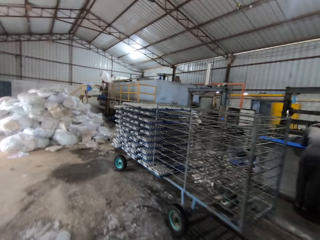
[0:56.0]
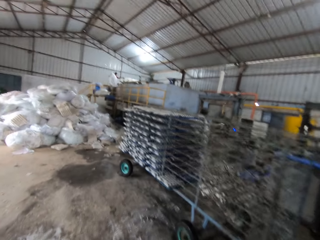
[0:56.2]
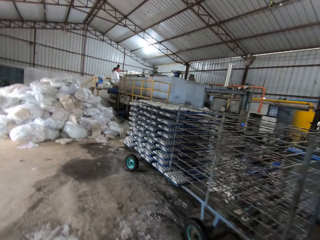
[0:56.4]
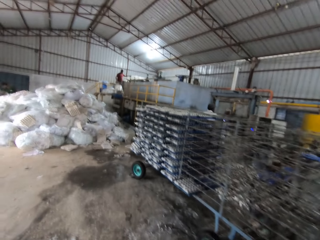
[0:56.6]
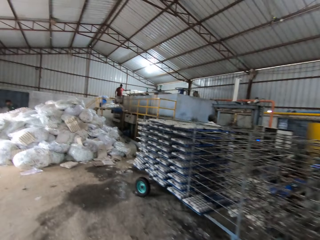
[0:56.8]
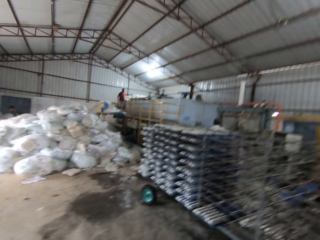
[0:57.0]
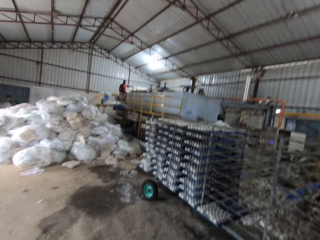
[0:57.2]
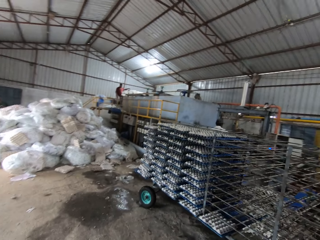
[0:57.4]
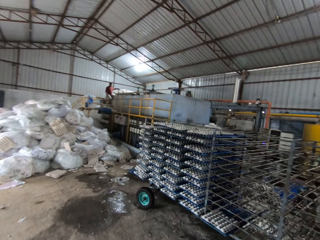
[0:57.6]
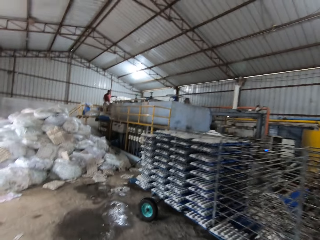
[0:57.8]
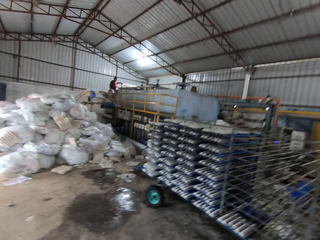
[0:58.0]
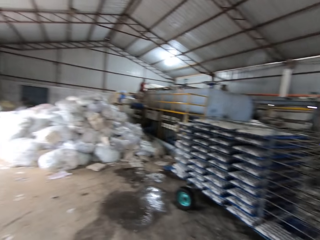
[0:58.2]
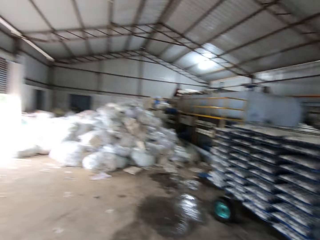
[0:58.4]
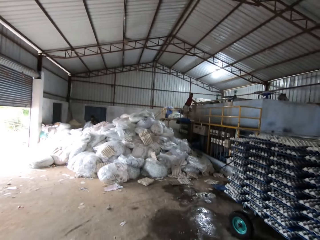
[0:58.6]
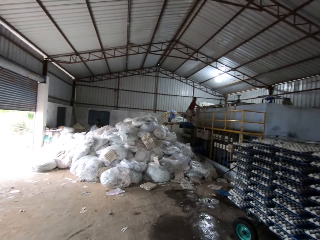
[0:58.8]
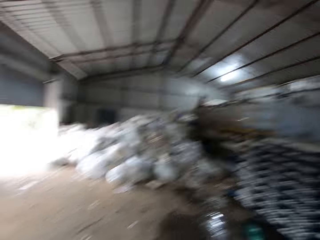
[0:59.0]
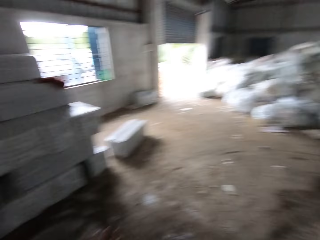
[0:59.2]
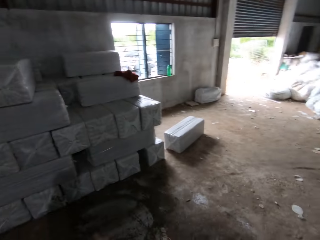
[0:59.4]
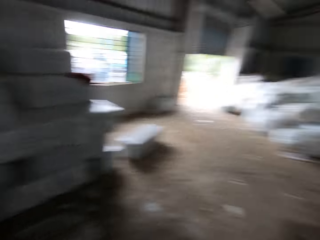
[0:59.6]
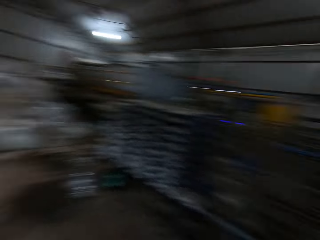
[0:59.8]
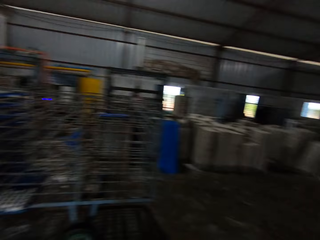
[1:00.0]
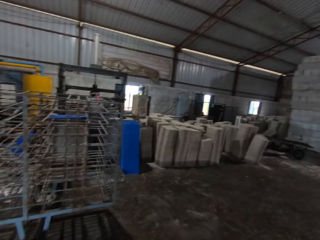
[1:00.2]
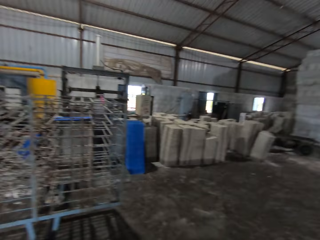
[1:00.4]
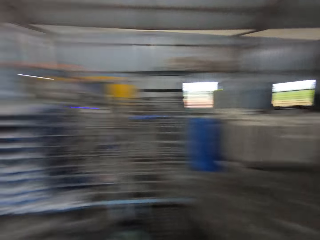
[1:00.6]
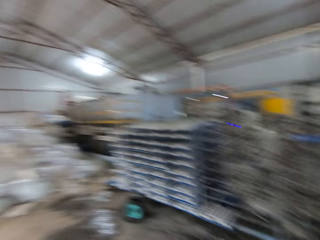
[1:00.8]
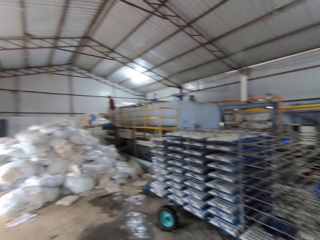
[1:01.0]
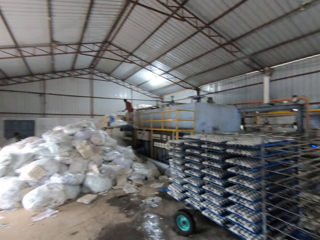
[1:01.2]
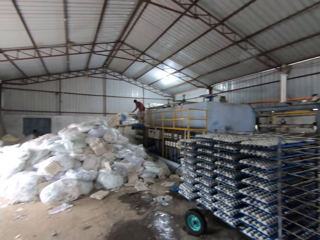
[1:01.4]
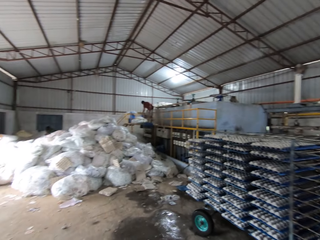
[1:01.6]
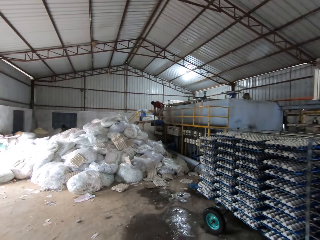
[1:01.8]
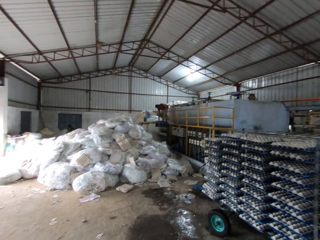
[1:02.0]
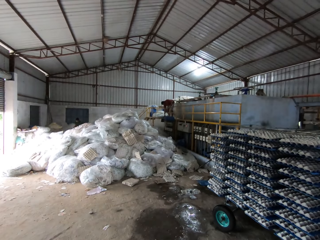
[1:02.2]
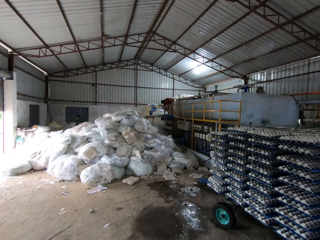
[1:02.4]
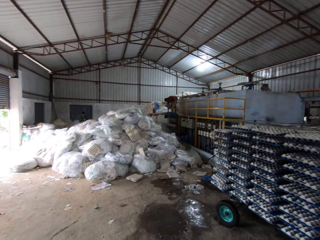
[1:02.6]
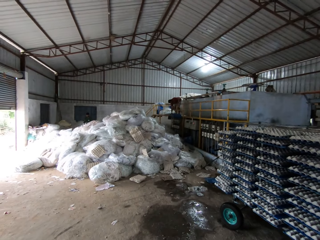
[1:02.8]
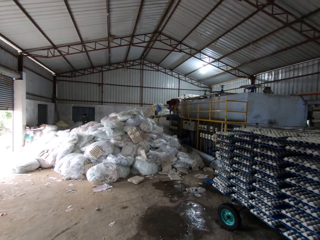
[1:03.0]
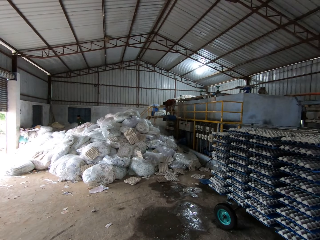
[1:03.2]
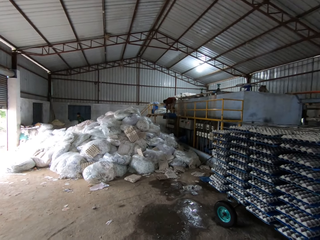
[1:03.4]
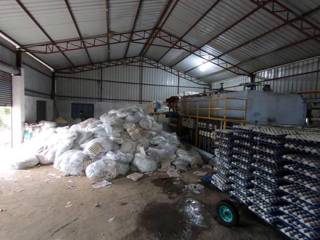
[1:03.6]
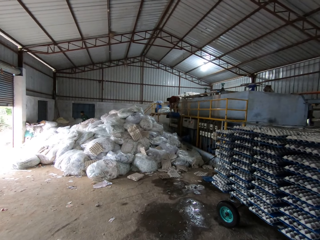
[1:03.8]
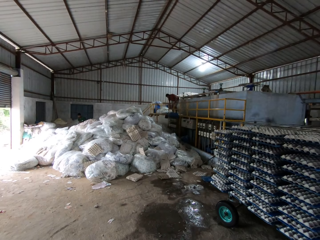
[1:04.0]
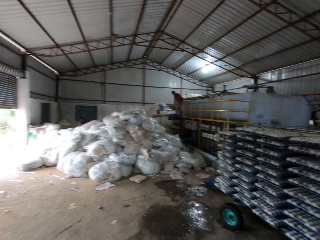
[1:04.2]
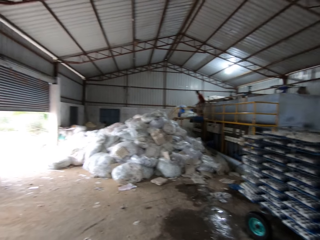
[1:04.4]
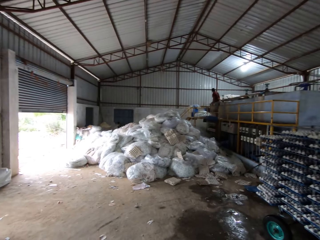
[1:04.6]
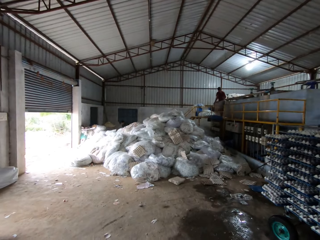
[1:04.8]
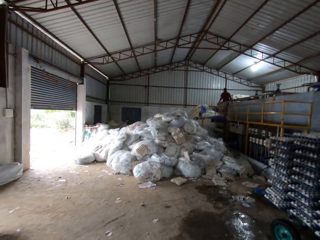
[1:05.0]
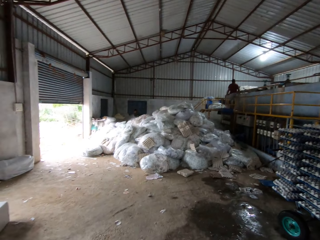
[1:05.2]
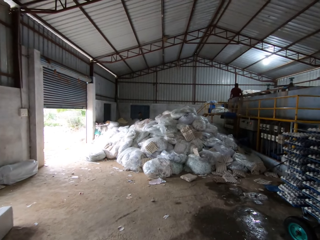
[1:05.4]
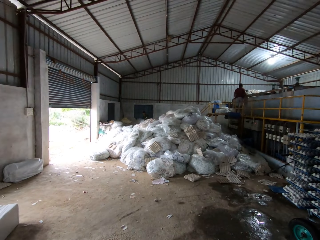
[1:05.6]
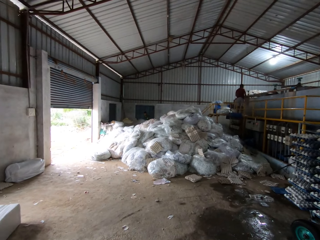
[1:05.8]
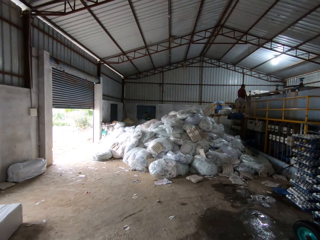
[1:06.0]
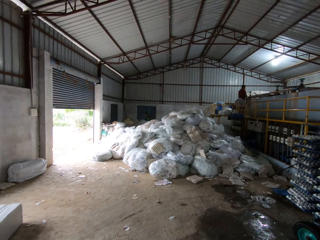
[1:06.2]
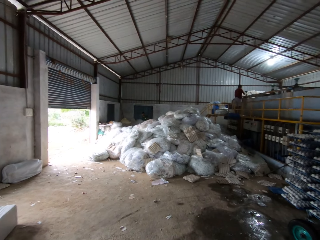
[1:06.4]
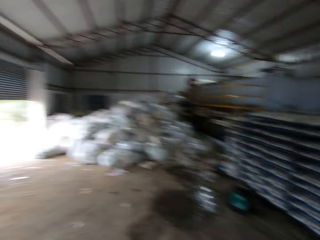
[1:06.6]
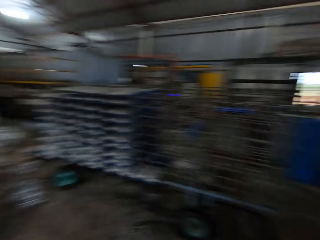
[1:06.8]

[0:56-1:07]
The camera wearer looks around a workshop. They walk around the workshop. They look around the workshop.

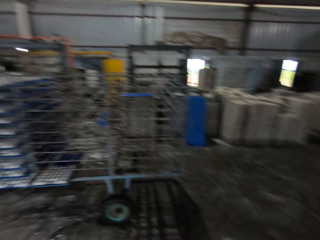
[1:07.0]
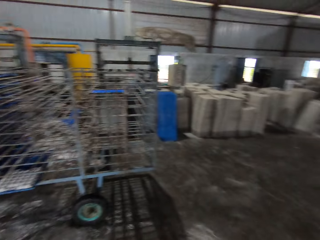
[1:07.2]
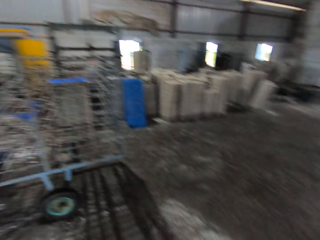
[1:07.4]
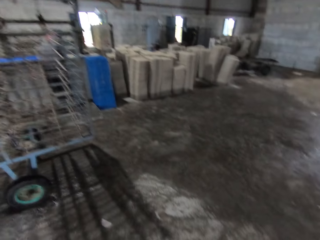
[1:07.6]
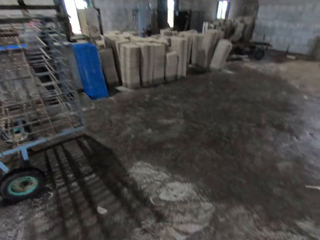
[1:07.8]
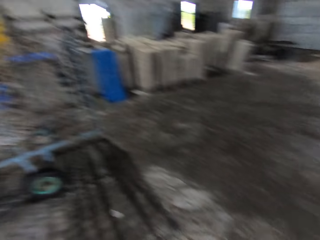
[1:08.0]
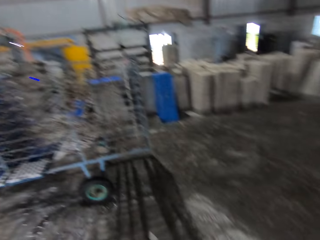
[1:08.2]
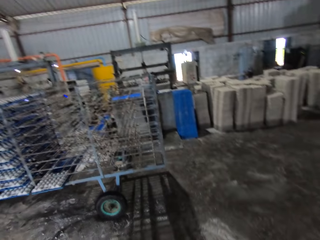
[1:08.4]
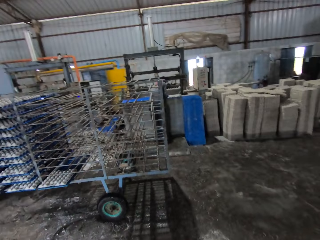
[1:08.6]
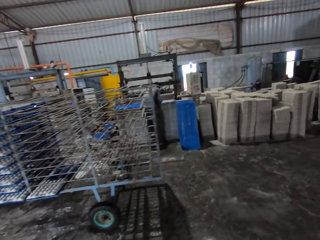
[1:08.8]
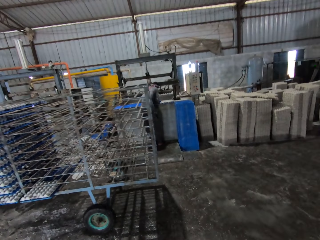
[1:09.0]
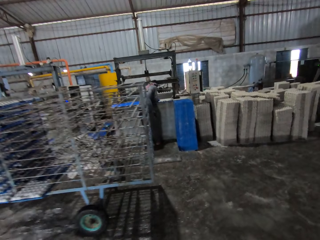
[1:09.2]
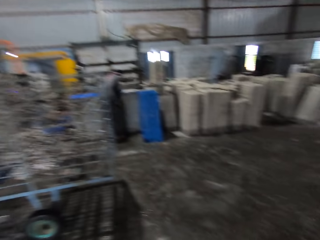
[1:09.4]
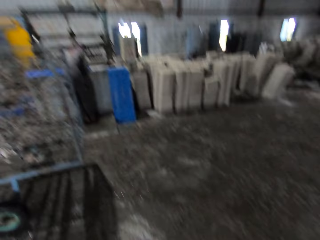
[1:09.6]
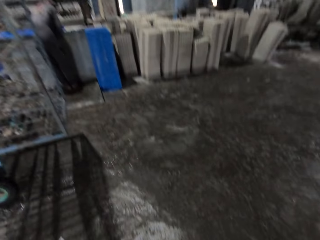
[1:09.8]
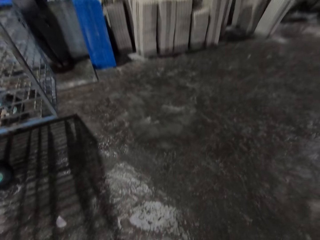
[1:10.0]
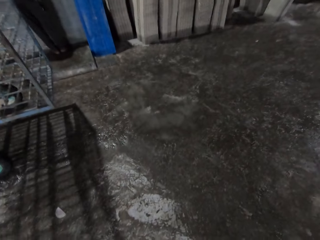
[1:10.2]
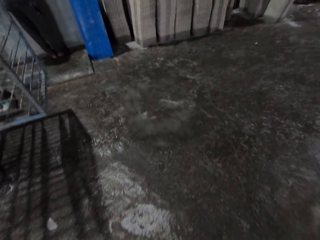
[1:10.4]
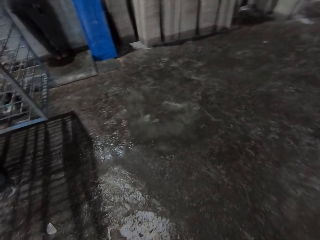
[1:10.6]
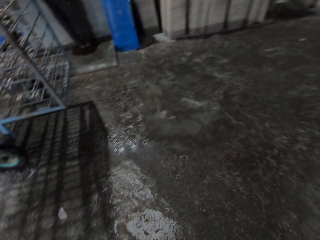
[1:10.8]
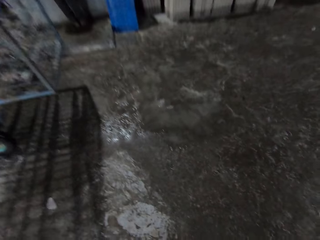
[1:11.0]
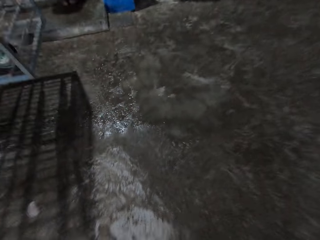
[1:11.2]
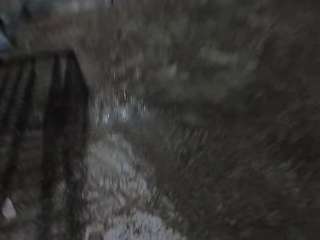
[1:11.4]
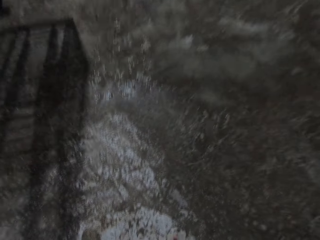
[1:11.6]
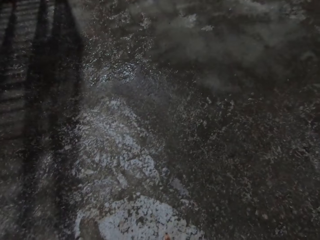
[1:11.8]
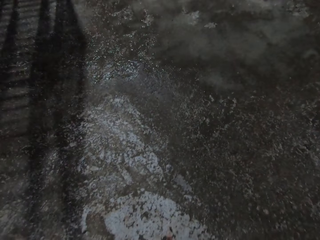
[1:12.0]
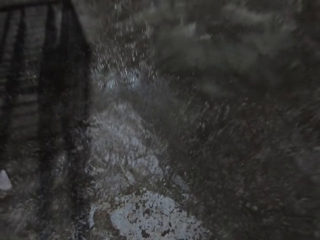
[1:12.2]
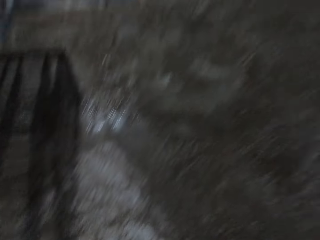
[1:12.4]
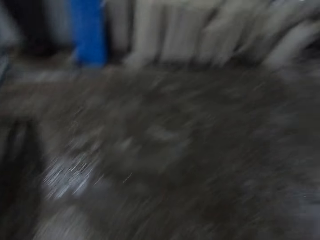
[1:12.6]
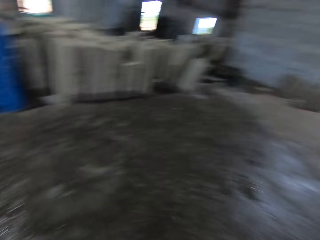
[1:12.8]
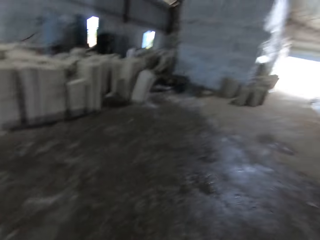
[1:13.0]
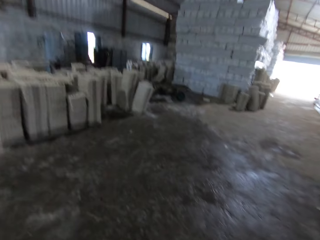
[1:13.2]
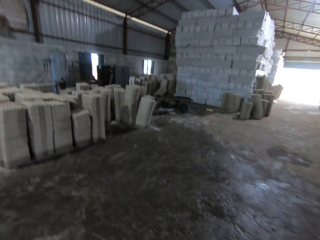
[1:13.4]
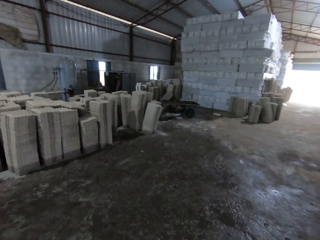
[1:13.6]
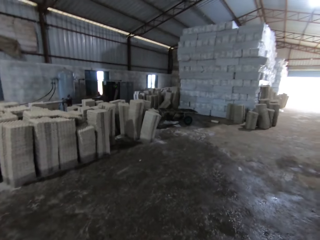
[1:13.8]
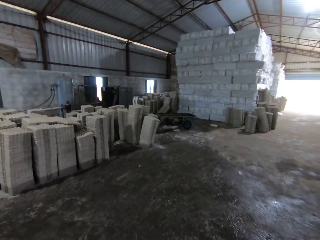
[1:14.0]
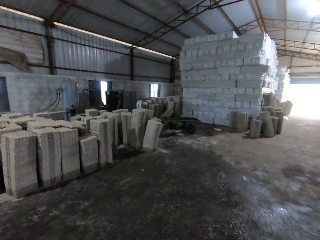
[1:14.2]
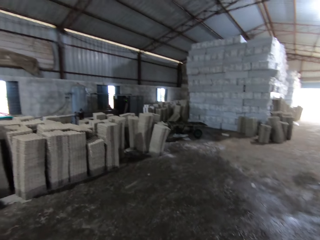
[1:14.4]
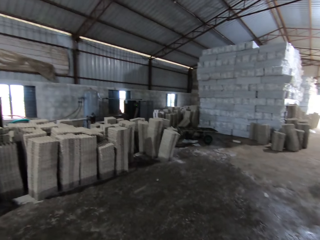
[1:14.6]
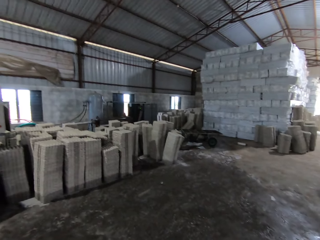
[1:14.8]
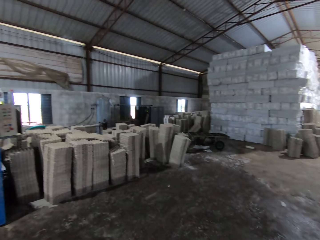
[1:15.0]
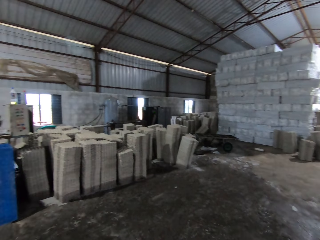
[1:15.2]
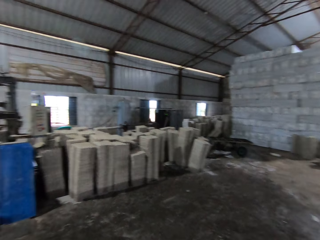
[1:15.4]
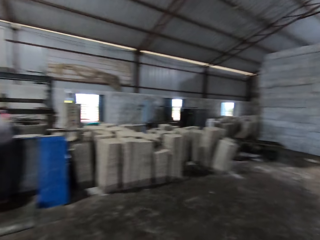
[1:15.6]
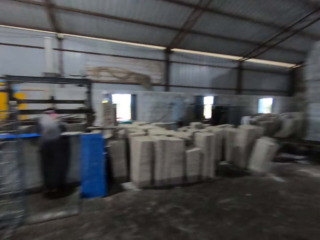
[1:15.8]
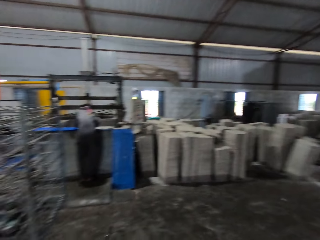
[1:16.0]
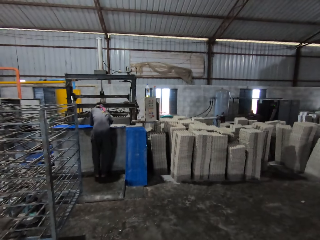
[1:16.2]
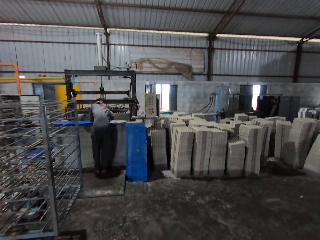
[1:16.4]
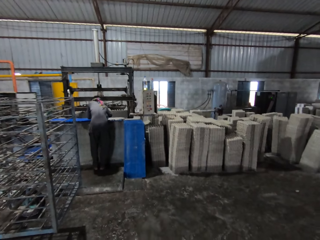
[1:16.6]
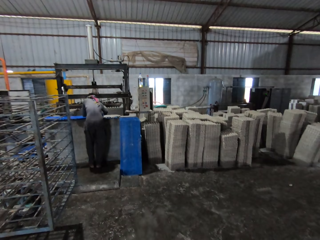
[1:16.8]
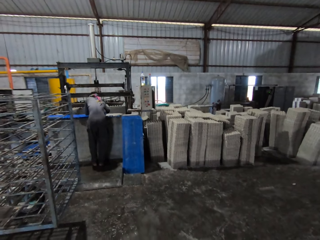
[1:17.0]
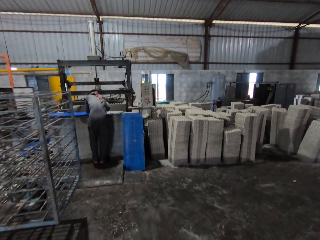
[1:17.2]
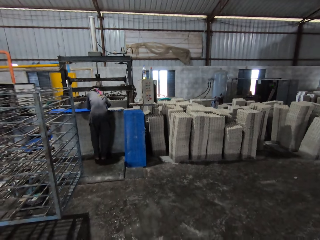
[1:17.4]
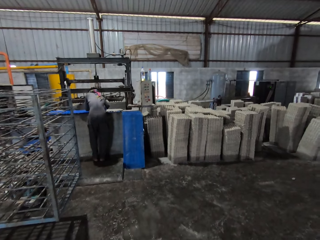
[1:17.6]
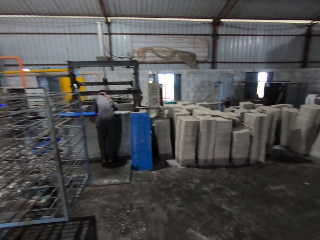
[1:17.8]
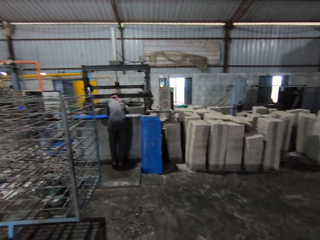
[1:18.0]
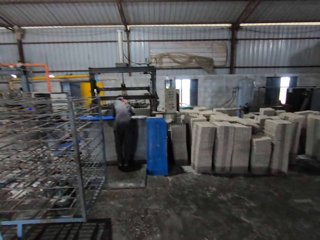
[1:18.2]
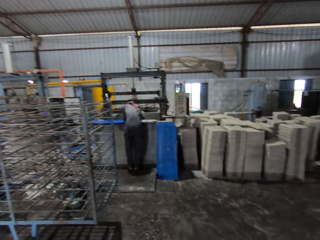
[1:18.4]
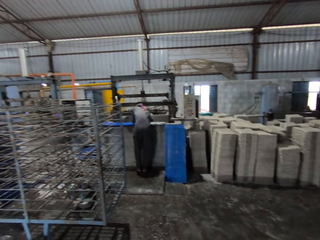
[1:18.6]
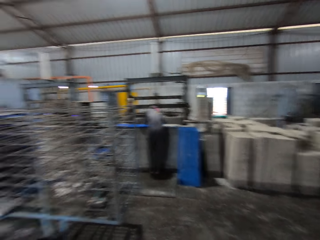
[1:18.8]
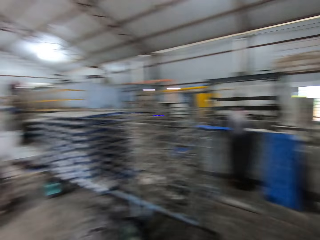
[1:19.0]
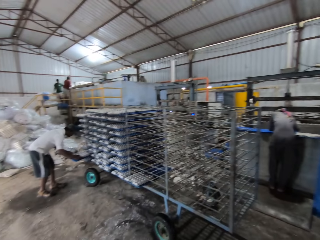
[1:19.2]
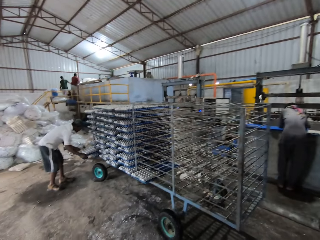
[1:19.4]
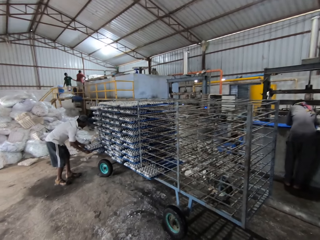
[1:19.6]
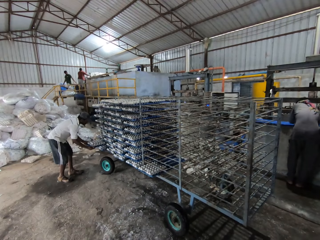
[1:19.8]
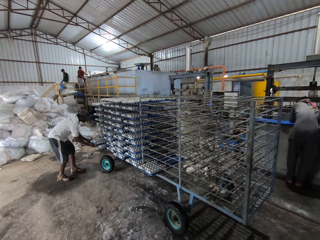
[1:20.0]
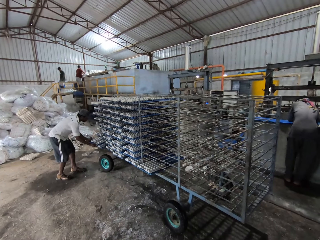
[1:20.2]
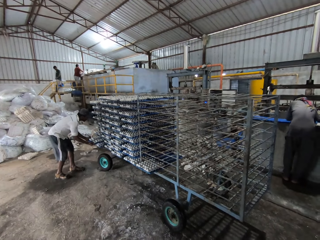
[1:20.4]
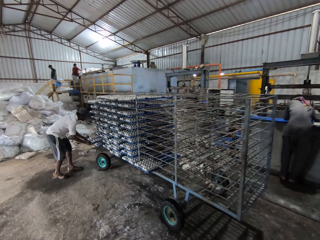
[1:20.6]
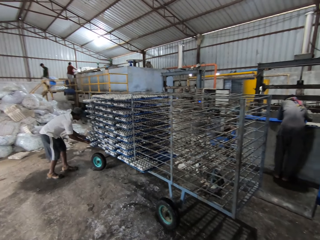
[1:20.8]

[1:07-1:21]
The camera wearer walks around a workshop. They look around the workshop. The man drops a tray in his hands on a shelf.
